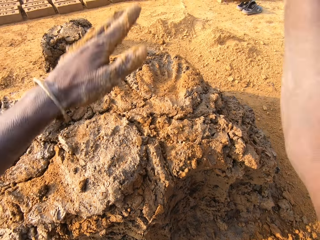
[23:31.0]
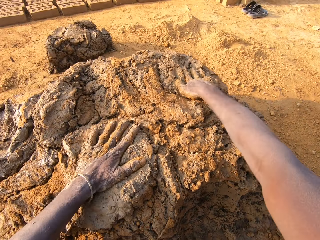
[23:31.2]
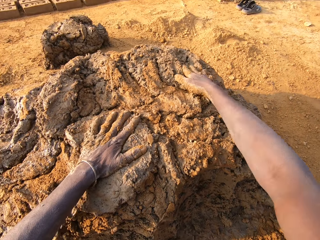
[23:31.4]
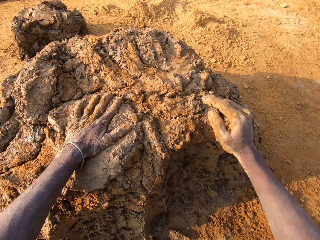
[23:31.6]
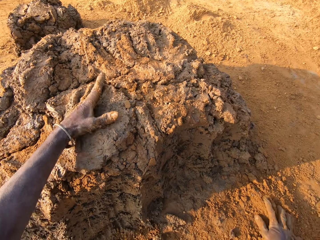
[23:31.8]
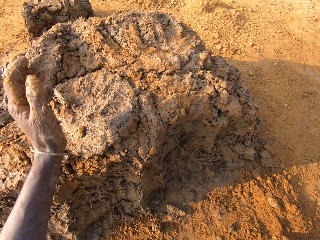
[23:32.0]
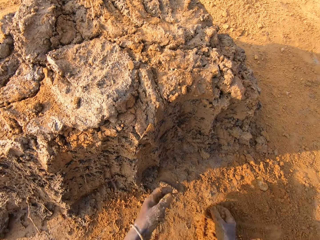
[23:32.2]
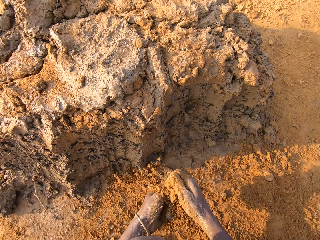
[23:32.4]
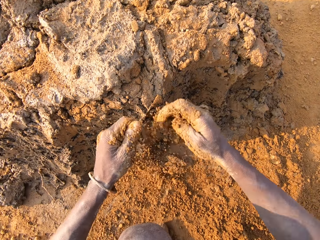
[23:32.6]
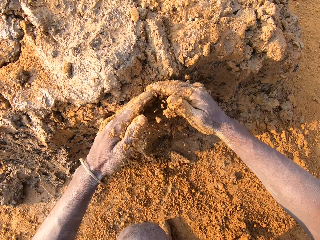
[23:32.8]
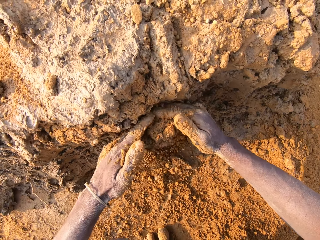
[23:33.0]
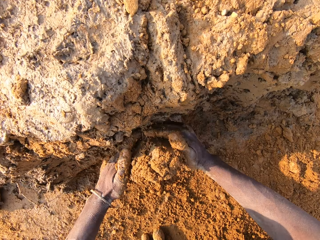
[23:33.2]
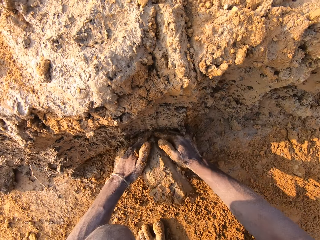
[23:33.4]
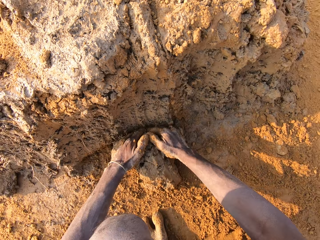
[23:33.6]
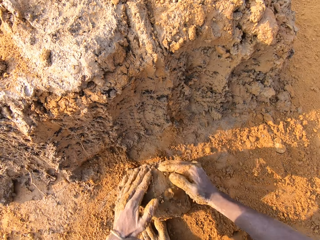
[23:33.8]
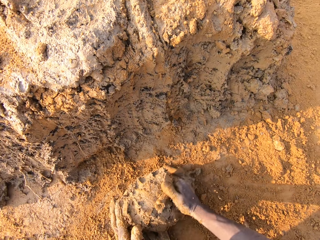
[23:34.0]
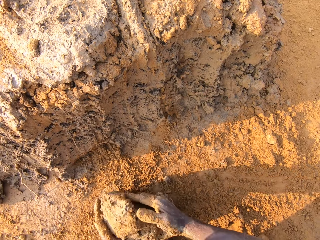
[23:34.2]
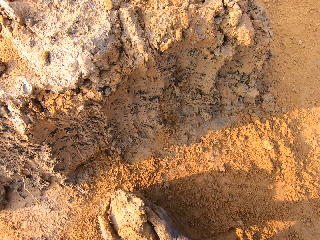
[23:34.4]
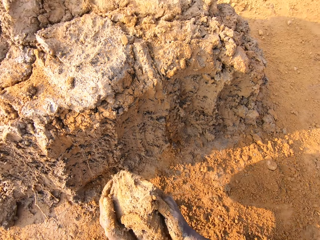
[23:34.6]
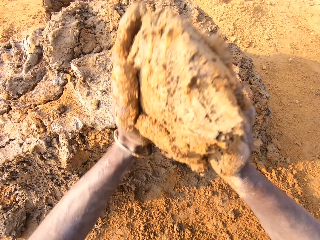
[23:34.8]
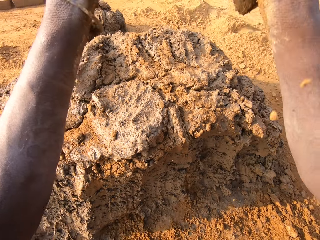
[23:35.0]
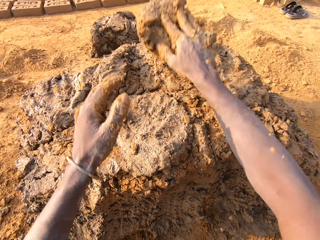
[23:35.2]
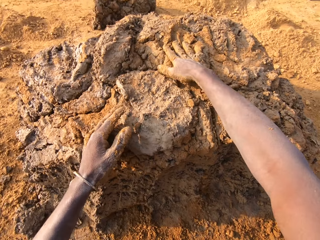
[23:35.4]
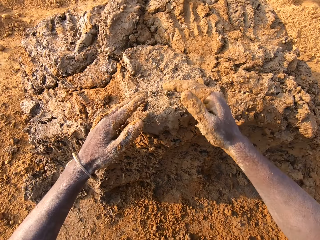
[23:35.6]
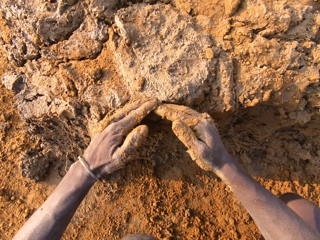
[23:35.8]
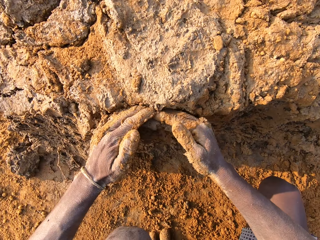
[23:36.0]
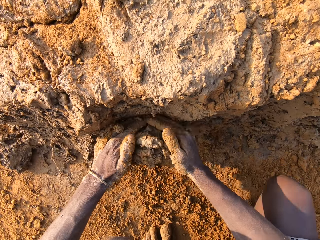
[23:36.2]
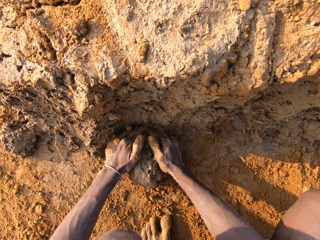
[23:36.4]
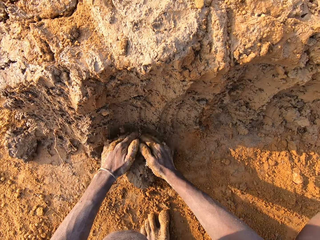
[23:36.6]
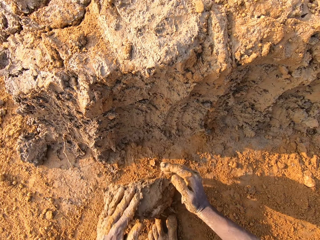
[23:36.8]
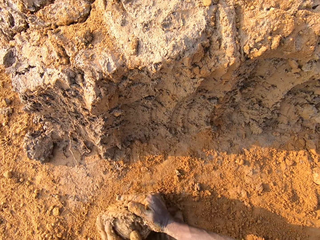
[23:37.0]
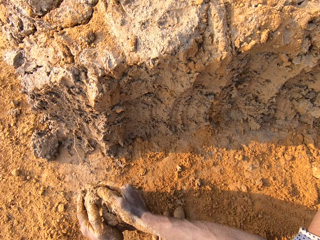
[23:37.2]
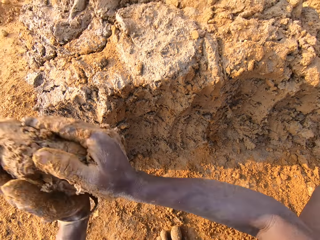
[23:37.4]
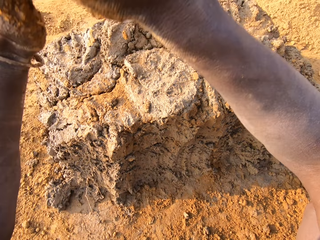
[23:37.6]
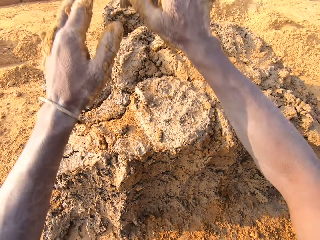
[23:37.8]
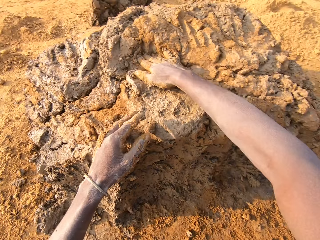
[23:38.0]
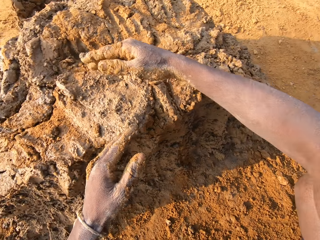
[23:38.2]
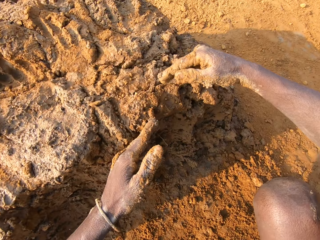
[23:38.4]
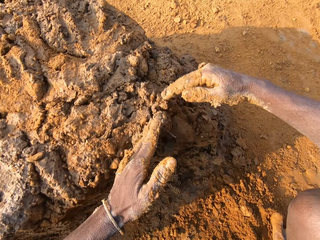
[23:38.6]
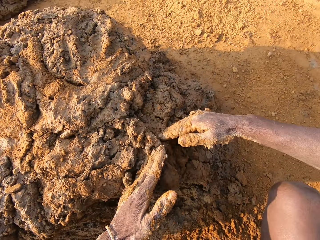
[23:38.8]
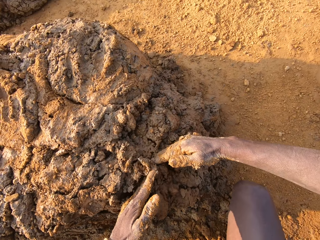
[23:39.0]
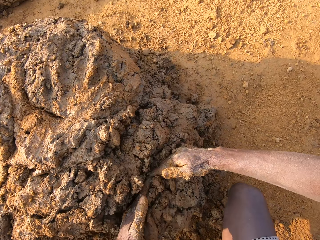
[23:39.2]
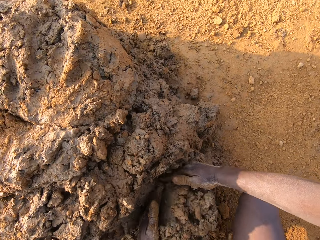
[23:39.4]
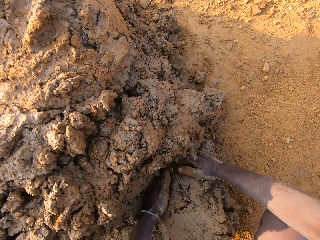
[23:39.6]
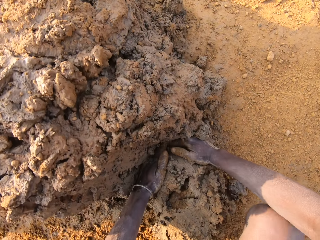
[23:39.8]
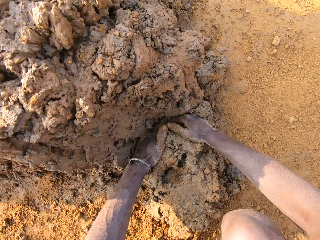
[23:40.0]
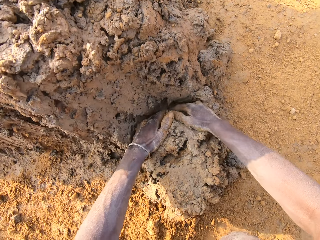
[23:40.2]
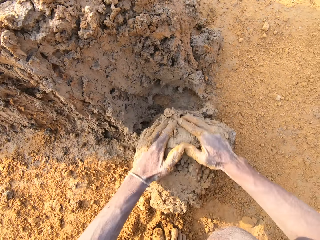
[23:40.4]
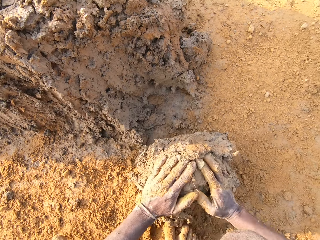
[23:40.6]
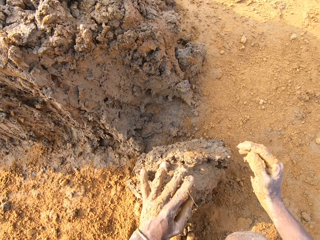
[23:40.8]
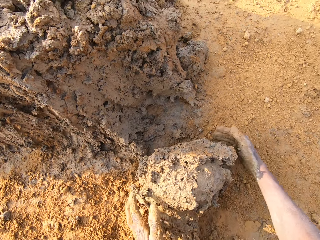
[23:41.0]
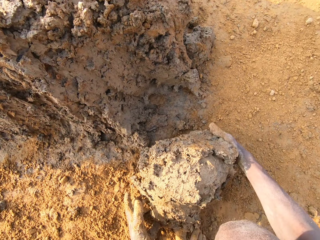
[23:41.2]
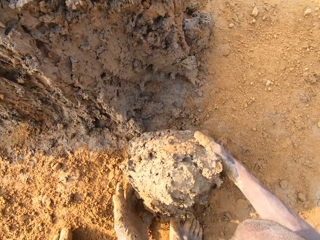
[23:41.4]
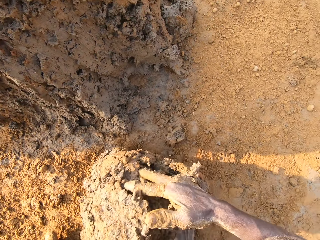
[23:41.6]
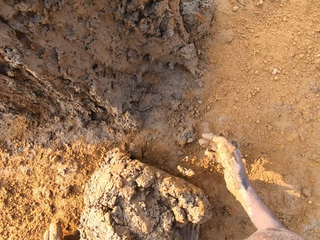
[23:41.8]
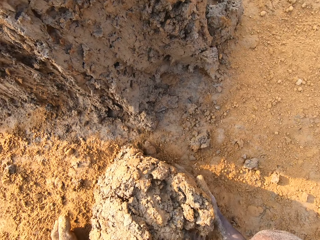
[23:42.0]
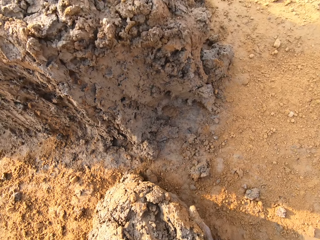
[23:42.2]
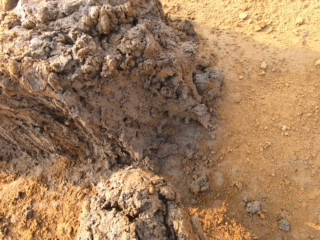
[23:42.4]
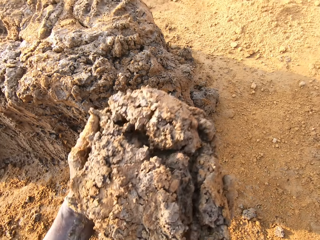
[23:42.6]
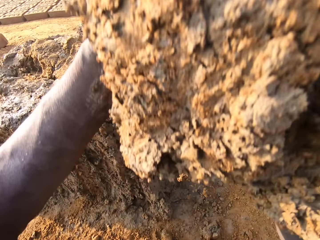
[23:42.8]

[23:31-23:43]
The camera wearer drops the concrete or mud in his hands on the heaps of concrete on the ground. He rests a hand on the mud. He moves the right hand and touches dirt. He removes the hand from the mud. He pours the dirt to the other hand. He scoops the mud. He cuts a portion of the concrete from a heap of concrete on the ground with his two hands. He collects the mud. He drops the concrete in his hands on the heaps of concrete on the ground. He scoops the mud. He cuts a portion of the concrete from a heap of concrete on the ground with his two hands. He collects the mud. He drops the concrete in his hands on the heaps of concrete on the ground. He moves both hands. He scoops the mud. He cuts a portion of the concrete from a heap of concrete on the ground with his two hands. He collects the mud.

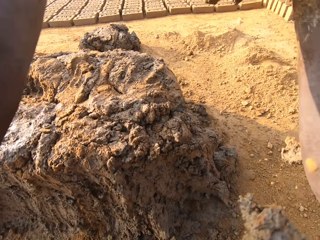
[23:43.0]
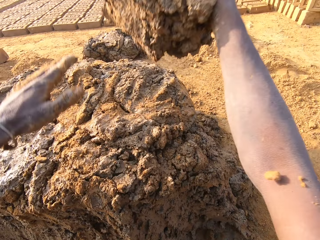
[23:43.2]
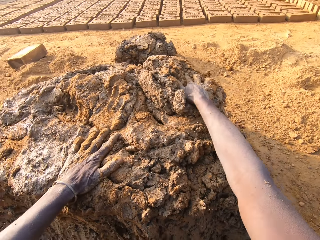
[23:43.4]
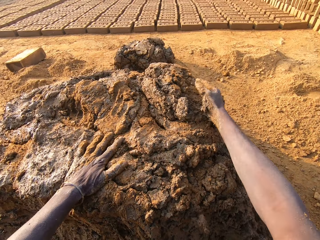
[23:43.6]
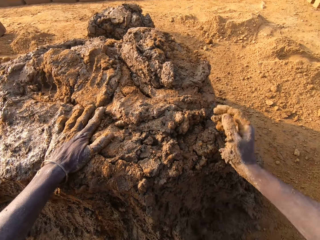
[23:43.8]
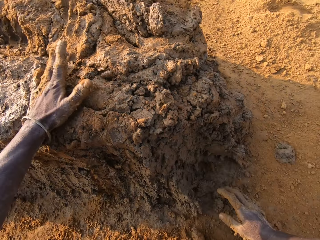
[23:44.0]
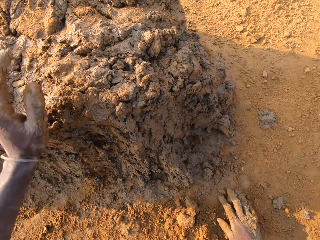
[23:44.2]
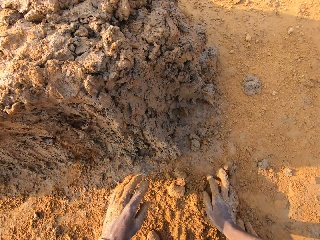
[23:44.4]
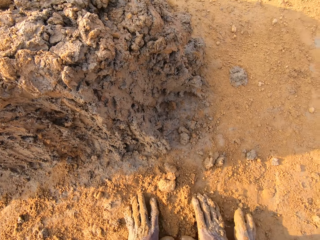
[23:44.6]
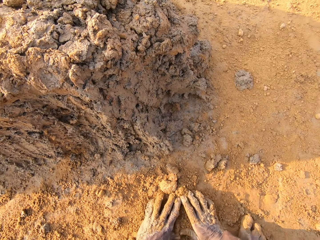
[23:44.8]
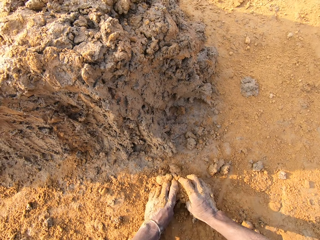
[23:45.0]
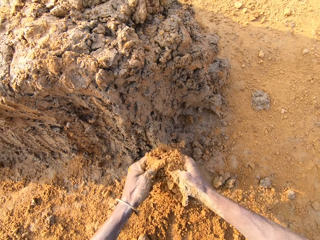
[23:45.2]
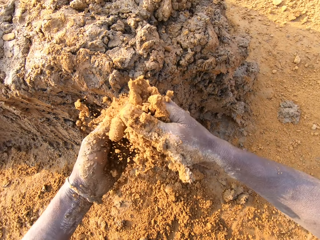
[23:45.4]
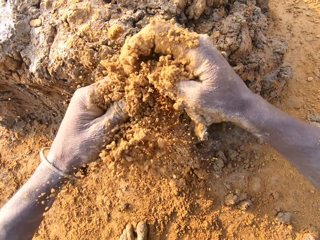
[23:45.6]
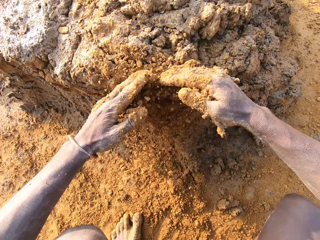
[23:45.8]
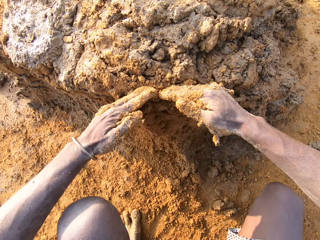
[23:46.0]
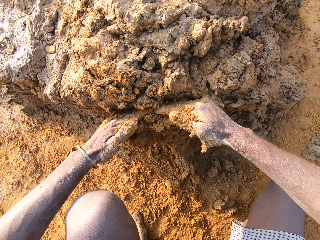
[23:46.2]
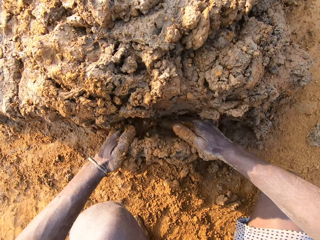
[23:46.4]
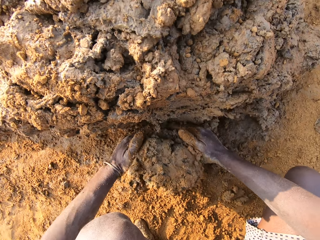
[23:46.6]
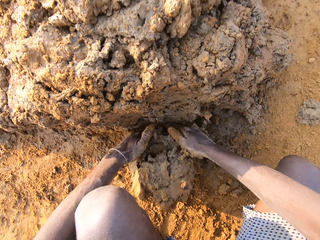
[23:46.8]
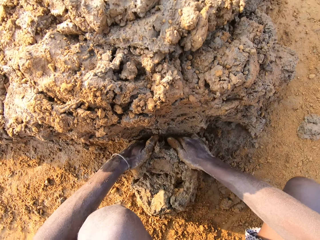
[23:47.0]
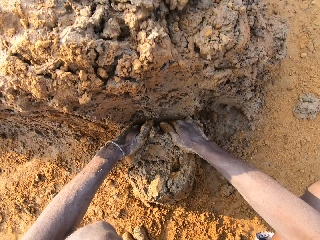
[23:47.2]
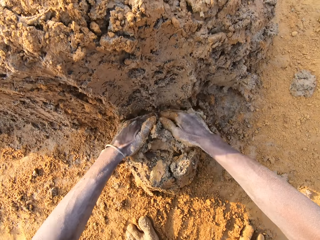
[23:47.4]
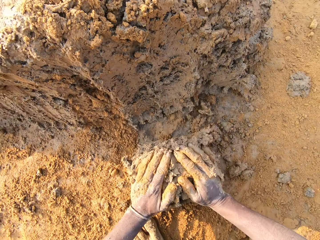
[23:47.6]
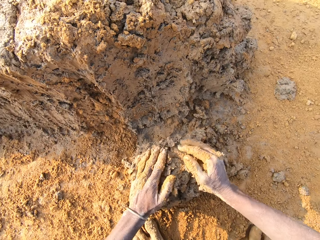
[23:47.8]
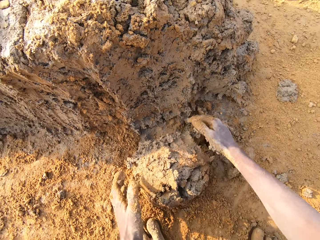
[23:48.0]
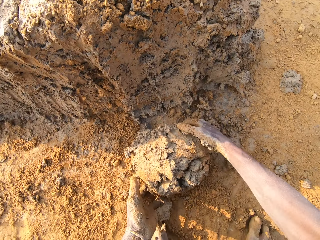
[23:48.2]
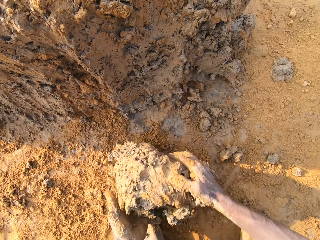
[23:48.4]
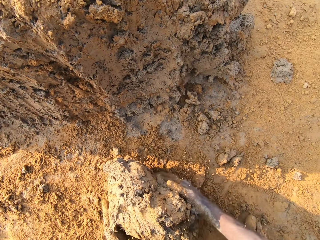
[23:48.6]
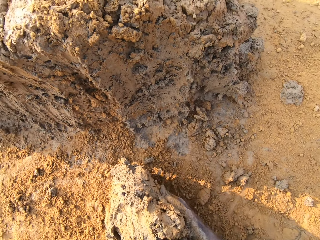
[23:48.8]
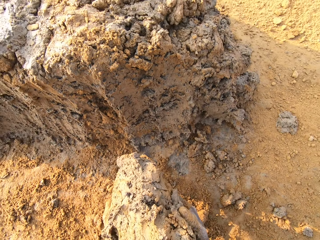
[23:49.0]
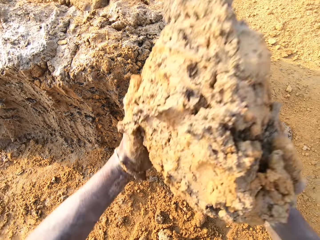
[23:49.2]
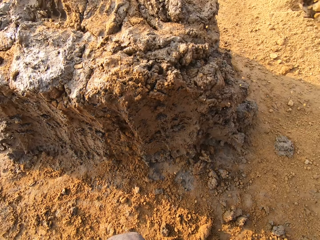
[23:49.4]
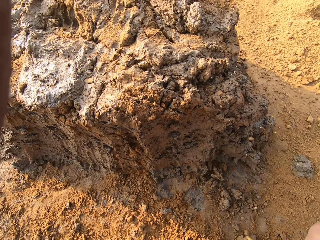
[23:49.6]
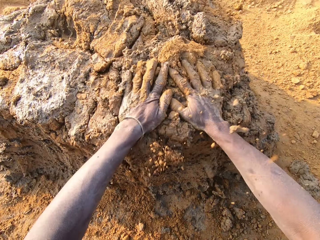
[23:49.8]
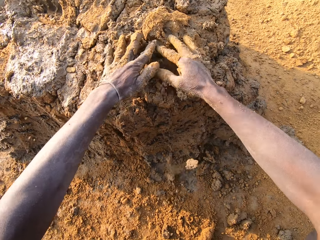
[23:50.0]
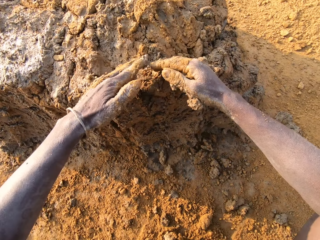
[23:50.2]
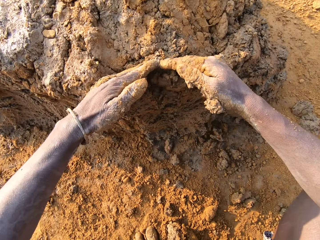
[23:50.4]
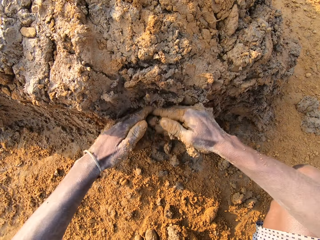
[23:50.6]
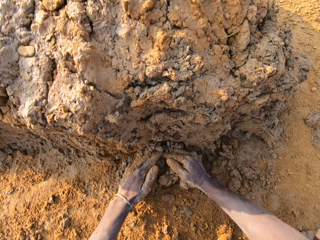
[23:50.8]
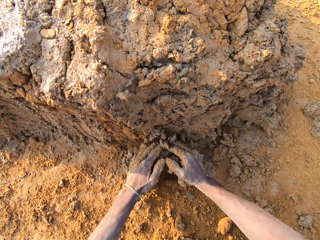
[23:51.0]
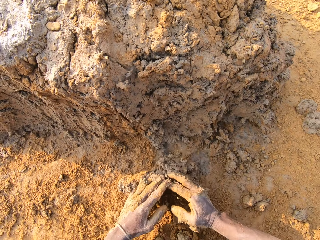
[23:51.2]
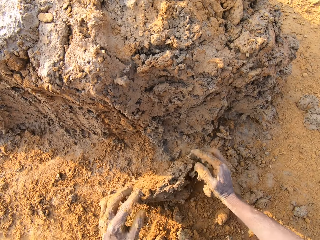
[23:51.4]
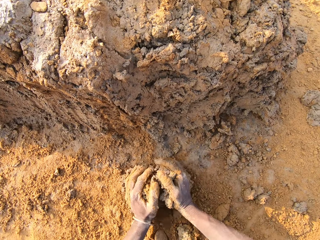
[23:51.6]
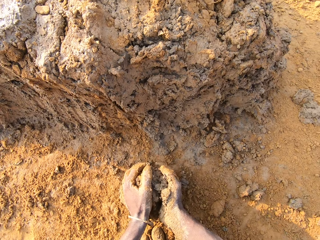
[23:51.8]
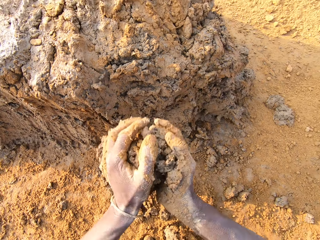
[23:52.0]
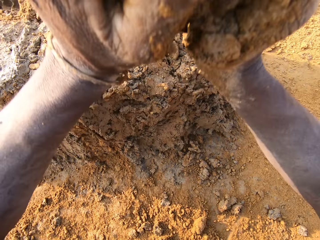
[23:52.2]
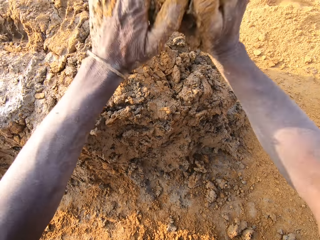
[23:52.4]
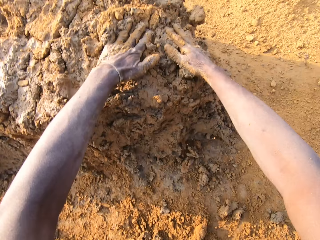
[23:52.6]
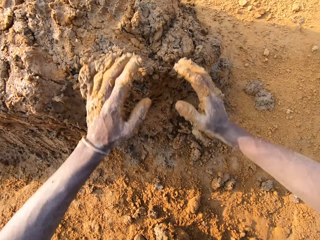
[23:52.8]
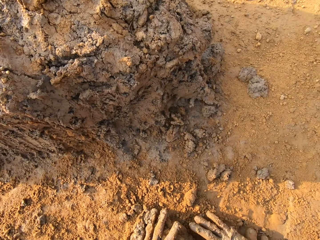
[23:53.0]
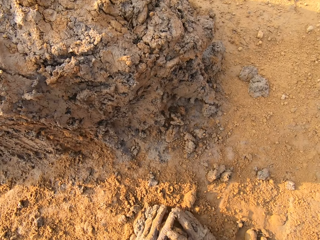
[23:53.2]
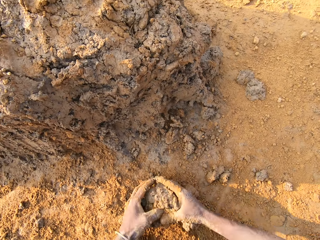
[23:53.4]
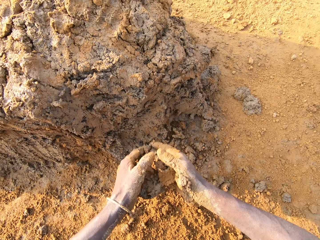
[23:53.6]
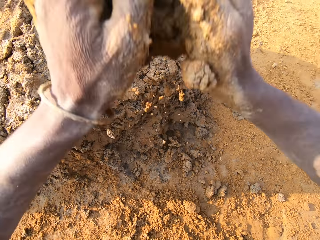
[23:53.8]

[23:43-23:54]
The camera wearer throws mud. He drops the concrete in his hands on the heaps of concrete on the ground. He rests a hand on the mud. He moves the right hand, moves the left hand and collects dirt. He packs sand from the ground with his hands. He spreads the dirt. He scoops the mud. He cuts a portion of the concrete from a heap of concrete on the ground with his two hands. He collects the mud. He drops the concrete in his hands on the heaps of concrete on the ground. He scoops the mud. He cuts a portion of the concrete from a heap of concrete on the ground with his two hands. He collects the mud. He drops the concrete in his hands on the heaps of concrete on the ground. He collects the mud.
